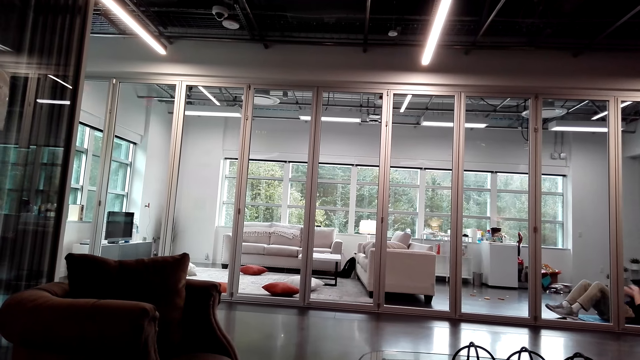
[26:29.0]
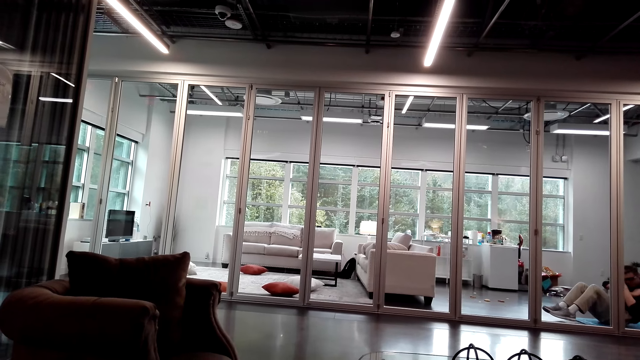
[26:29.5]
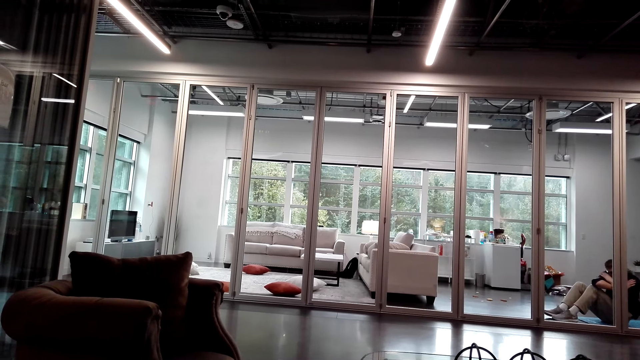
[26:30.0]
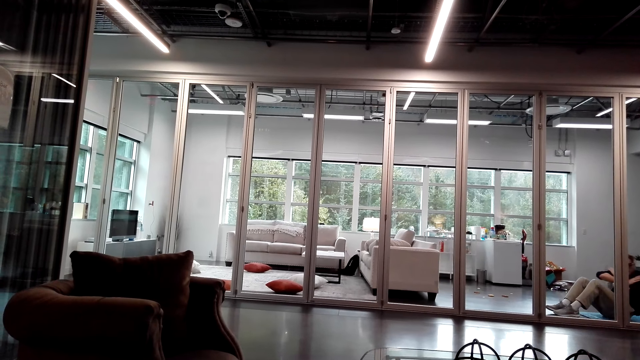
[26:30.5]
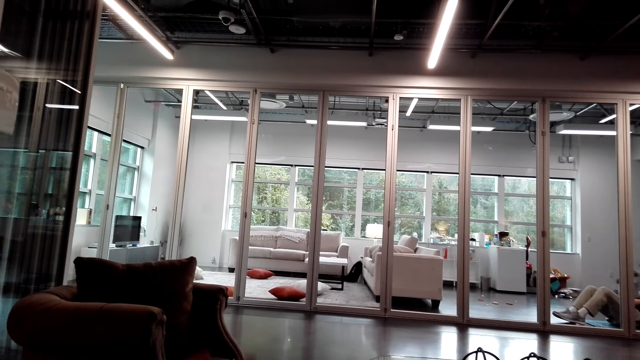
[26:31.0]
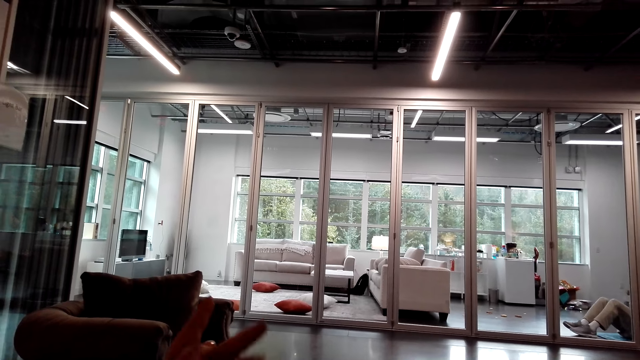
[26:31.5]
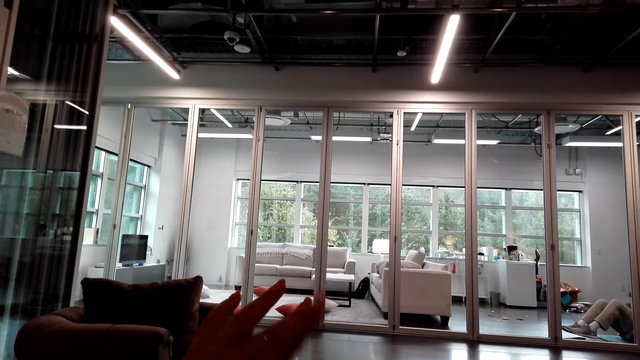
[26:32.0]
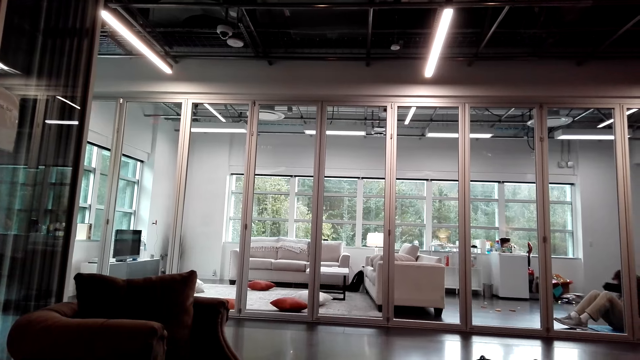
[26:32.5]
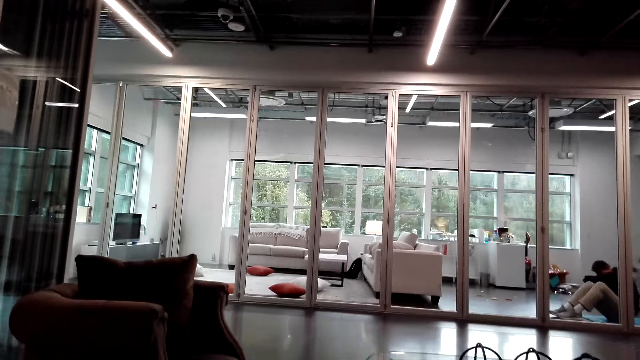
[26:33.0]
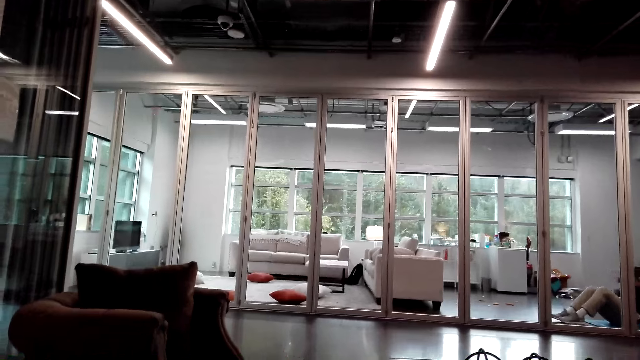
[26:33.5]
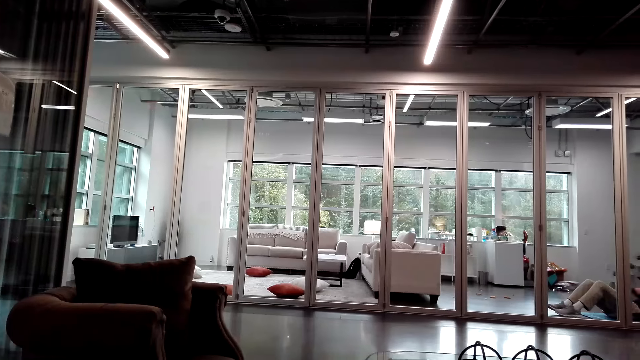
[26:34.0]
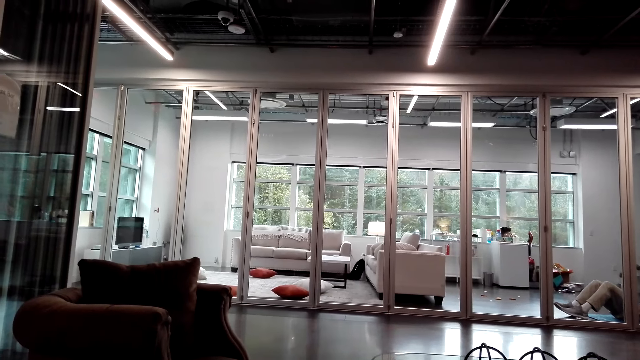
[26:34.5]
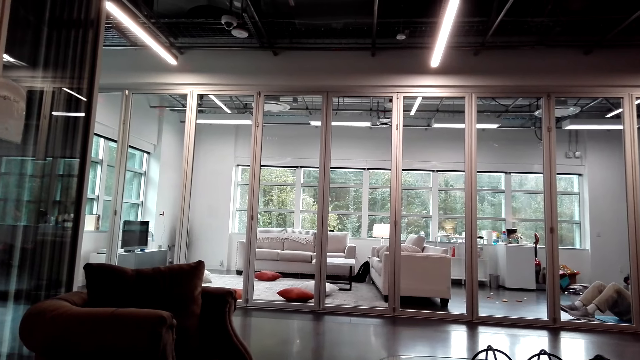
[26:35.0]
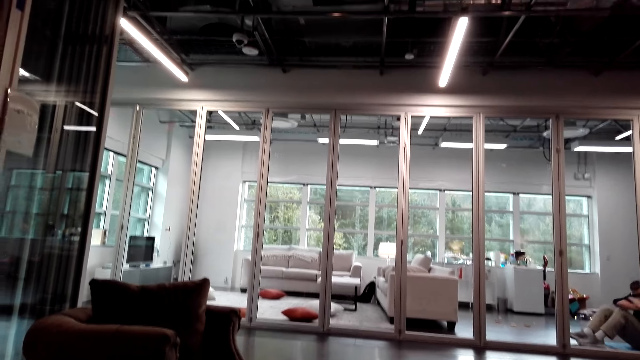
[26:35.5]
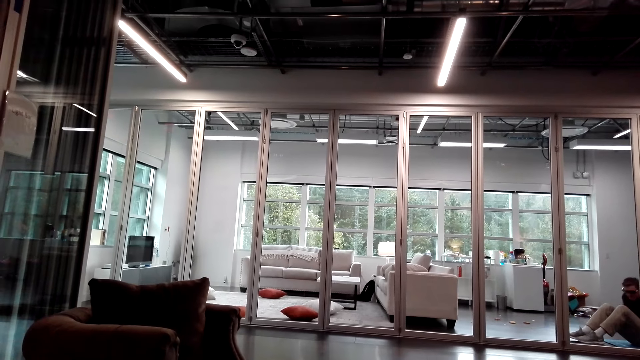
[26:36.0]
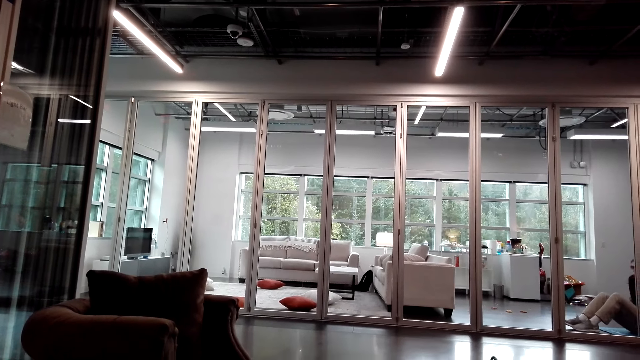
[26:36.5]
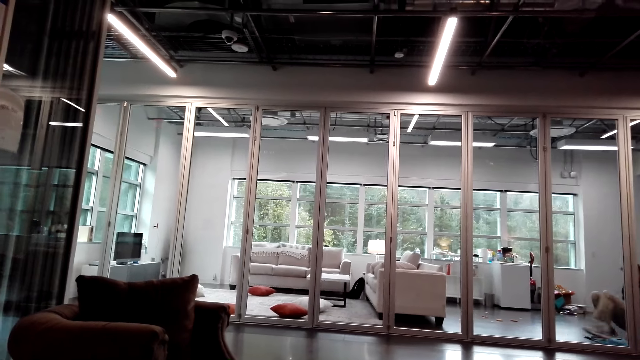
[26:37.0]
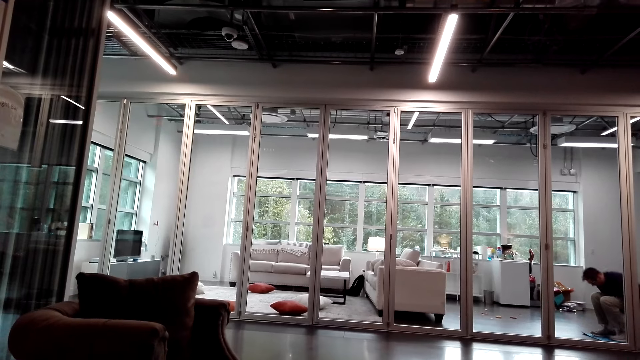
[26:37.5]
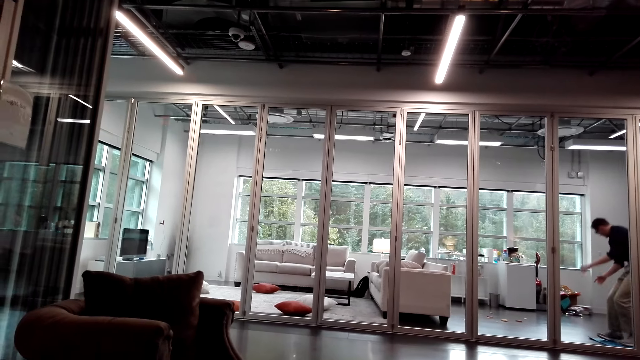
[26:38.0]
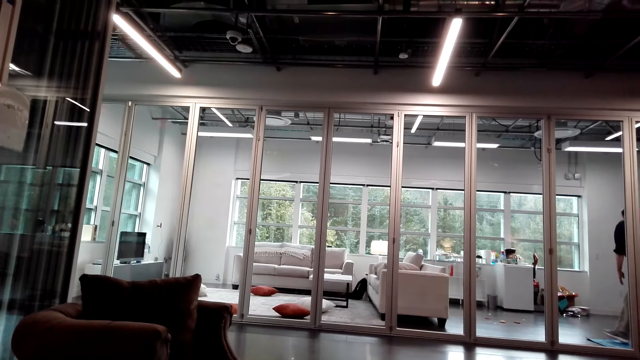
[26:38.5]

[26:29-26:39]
A person talks with the camera wearer. The camera wearer raises a hand and talks with the person through the phone.

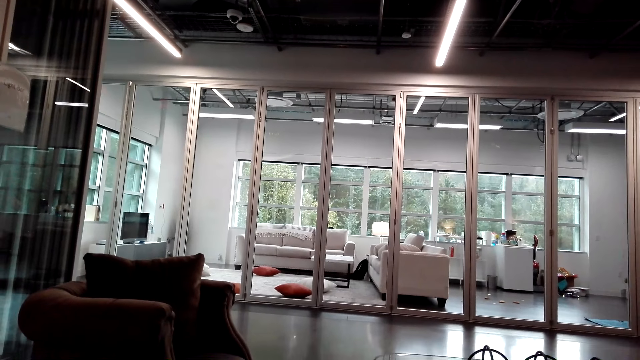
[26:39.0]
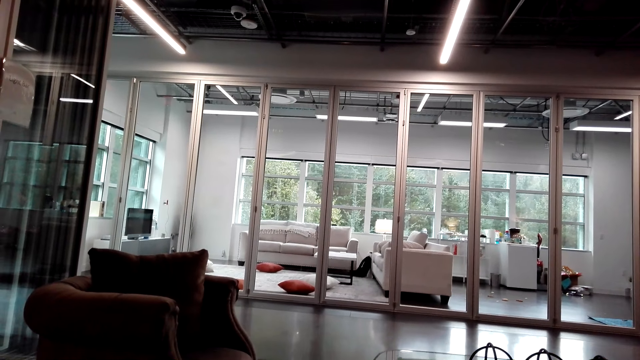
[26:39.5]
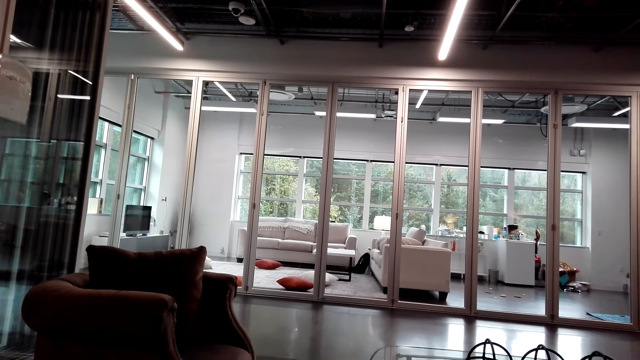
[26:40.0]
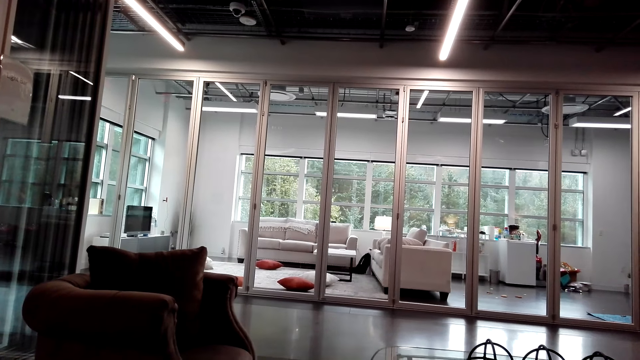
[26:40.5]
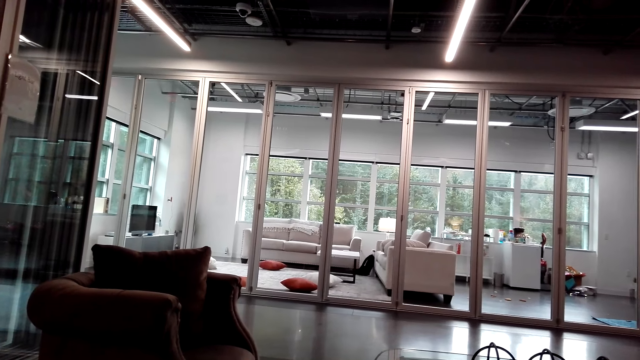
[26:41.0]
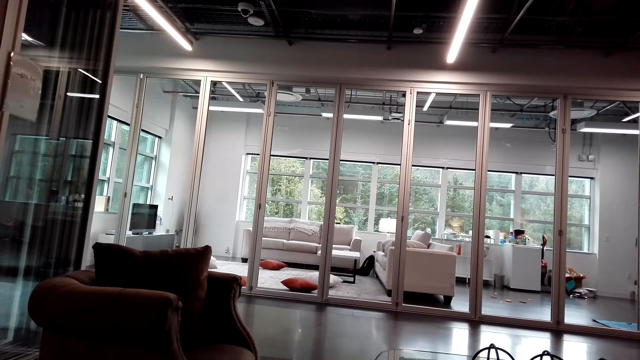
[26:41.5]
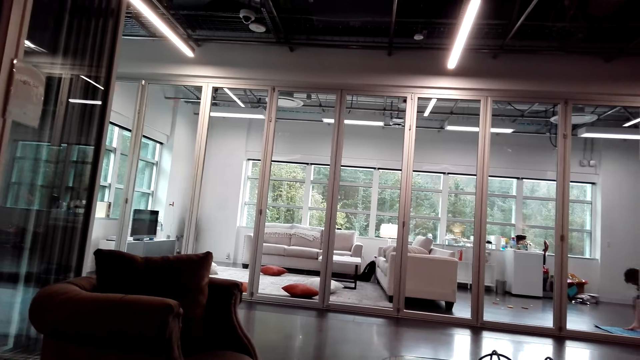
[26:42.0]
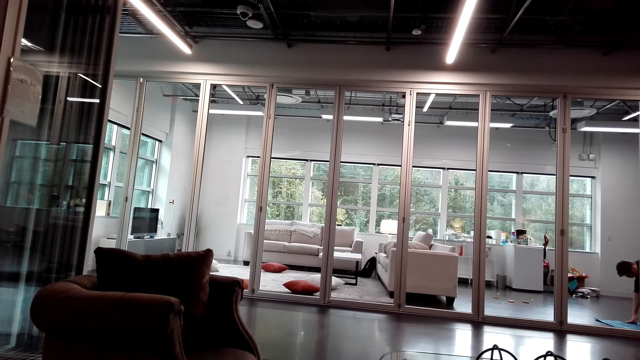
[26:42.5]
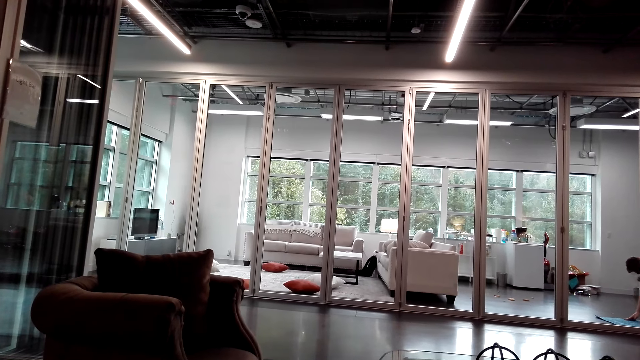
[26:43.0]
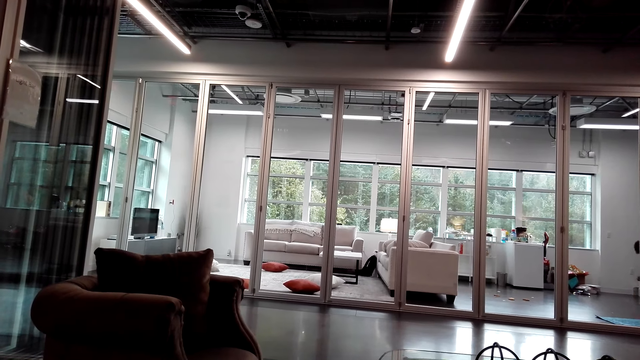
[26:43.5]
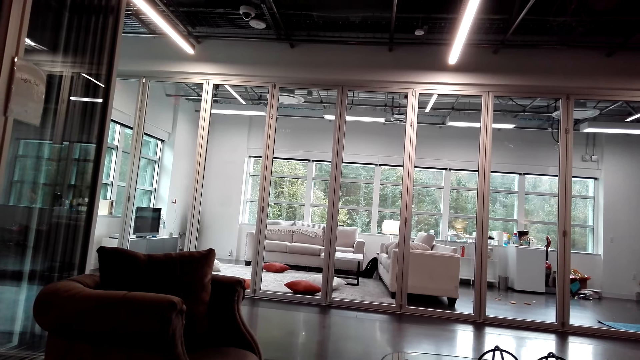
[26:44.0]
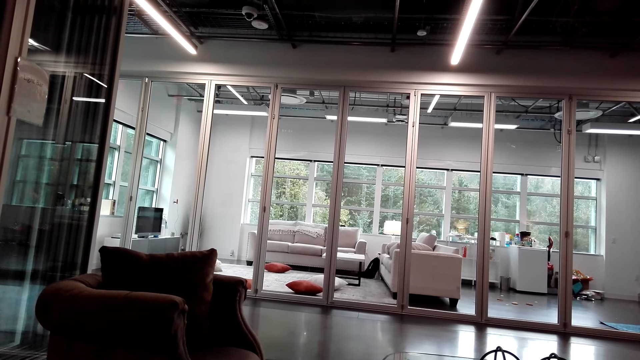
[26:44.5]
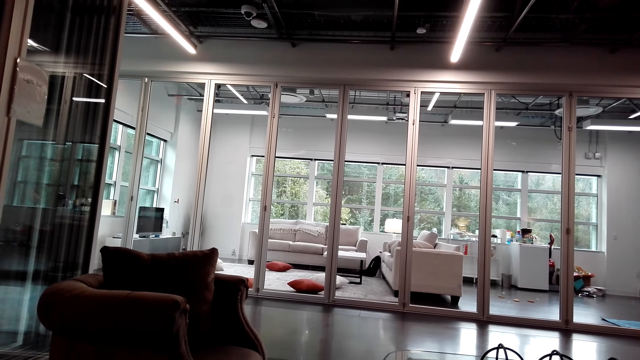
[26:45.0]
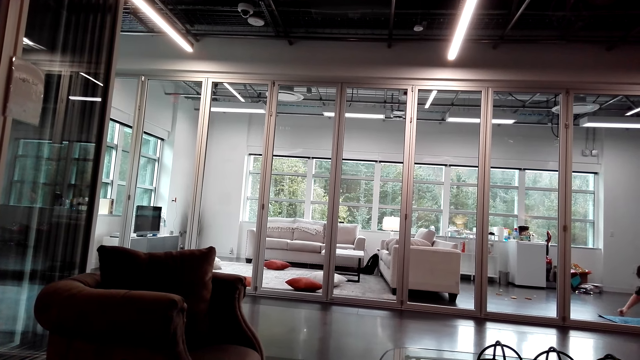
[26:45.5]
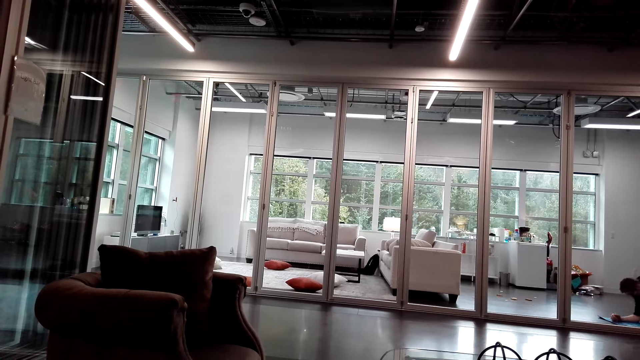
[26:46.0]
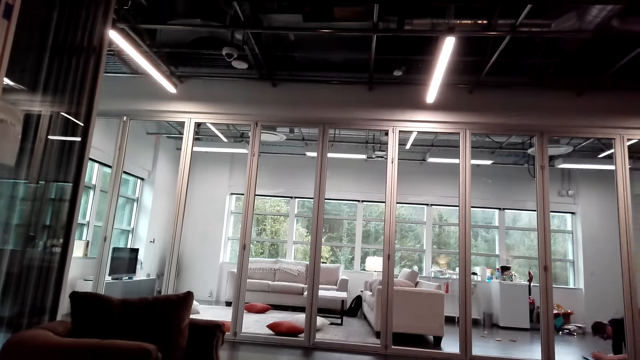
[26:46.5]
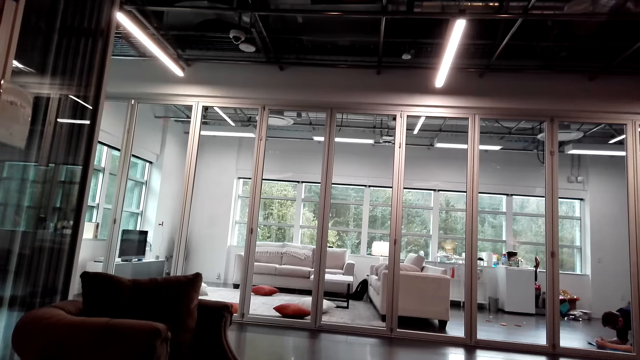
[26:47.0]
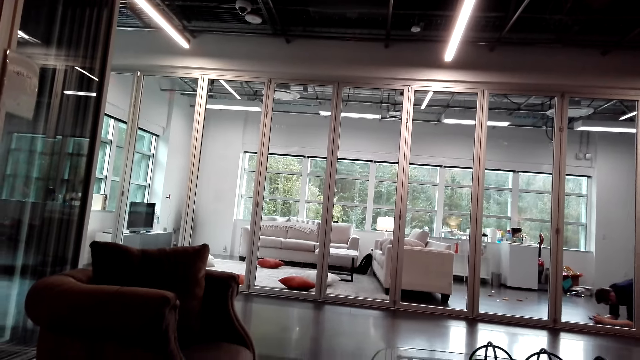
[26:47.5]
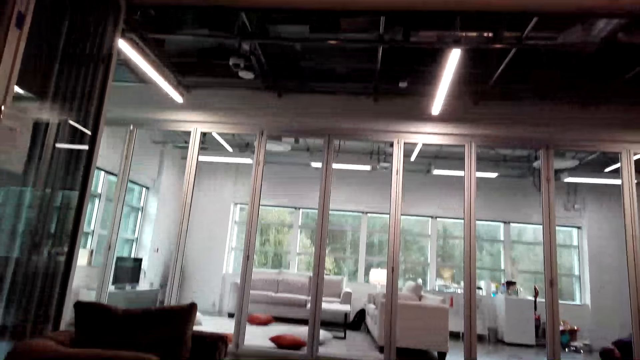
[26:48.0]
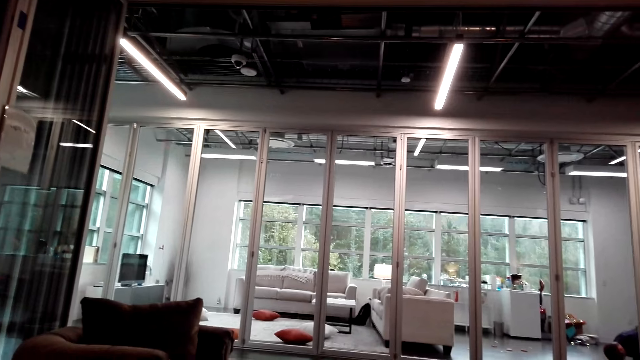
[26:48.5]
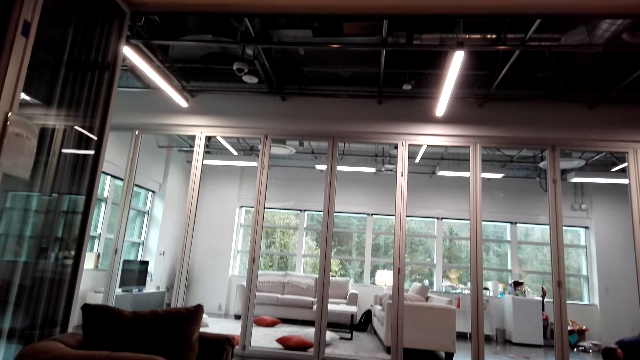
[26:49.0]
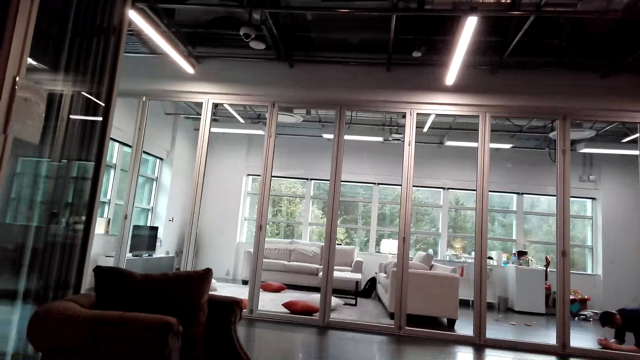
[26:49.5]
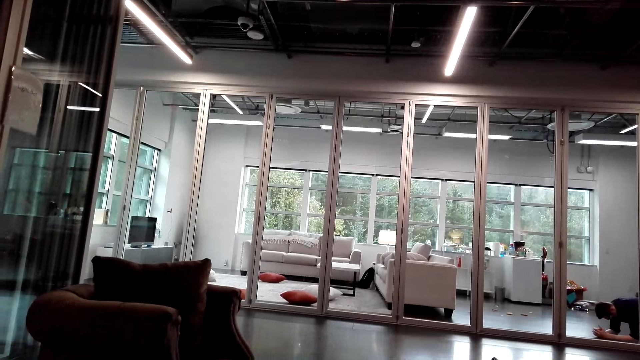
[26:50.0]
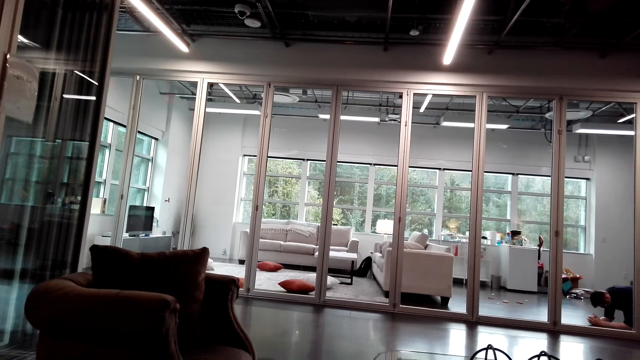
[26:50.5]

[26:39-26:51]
A person talks with the camera wearer. The camera wearer talks with the person through the phone.
